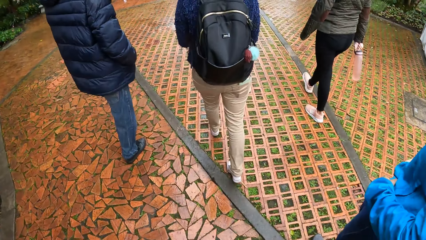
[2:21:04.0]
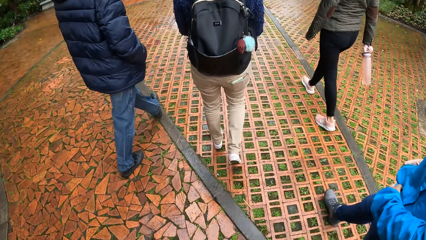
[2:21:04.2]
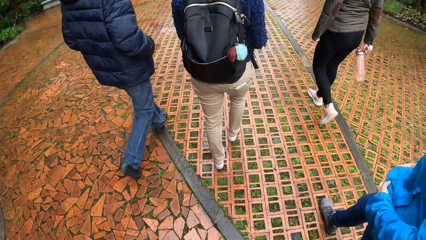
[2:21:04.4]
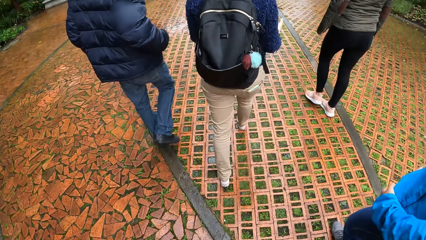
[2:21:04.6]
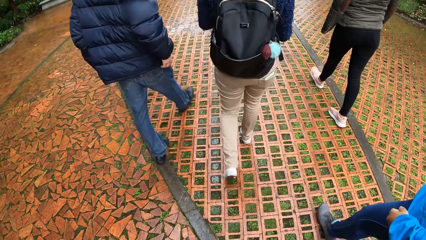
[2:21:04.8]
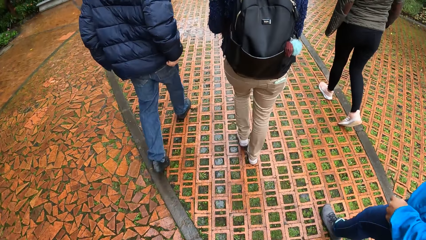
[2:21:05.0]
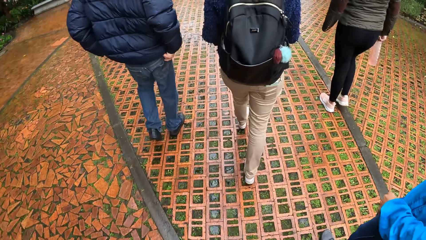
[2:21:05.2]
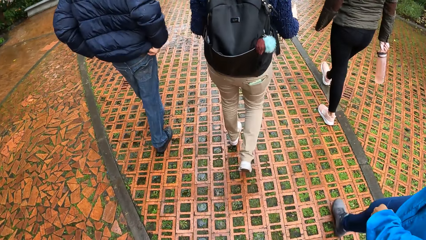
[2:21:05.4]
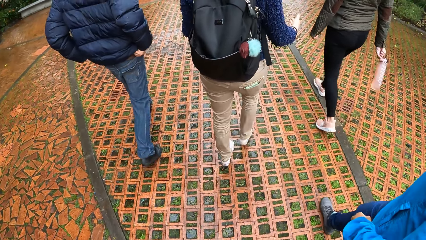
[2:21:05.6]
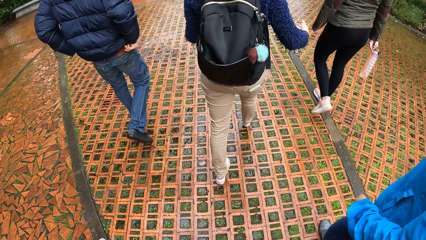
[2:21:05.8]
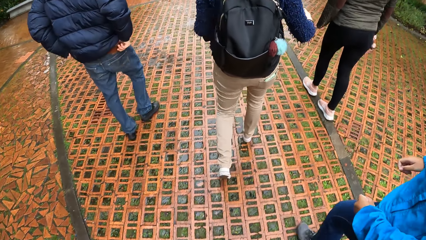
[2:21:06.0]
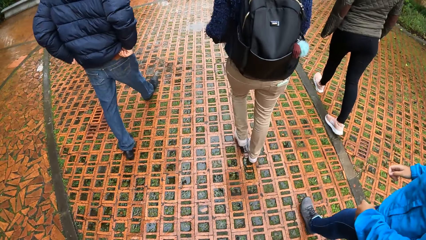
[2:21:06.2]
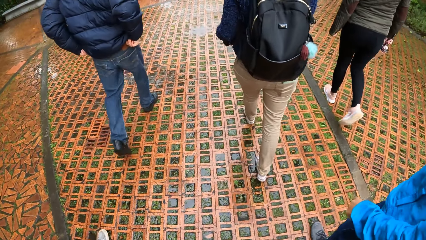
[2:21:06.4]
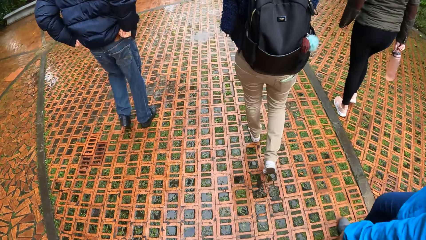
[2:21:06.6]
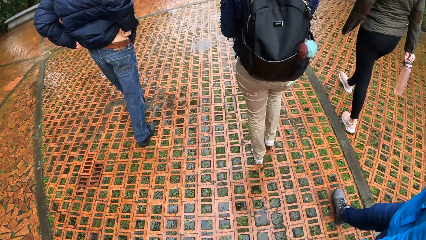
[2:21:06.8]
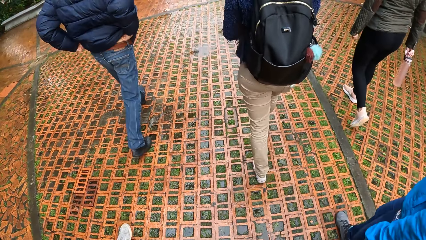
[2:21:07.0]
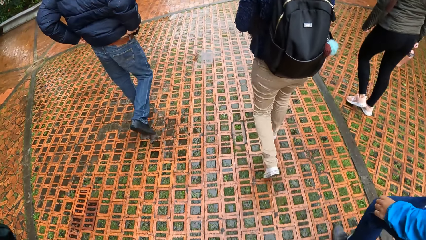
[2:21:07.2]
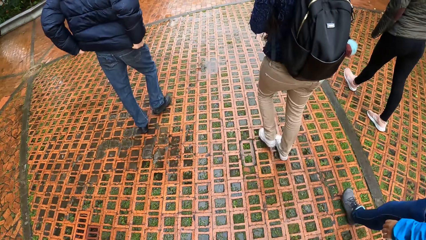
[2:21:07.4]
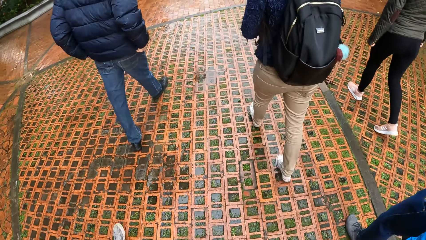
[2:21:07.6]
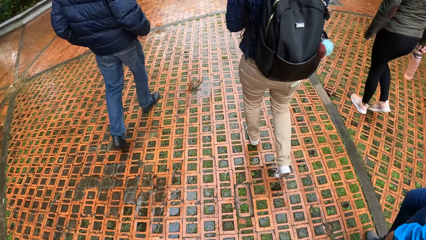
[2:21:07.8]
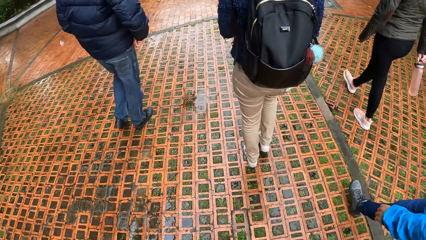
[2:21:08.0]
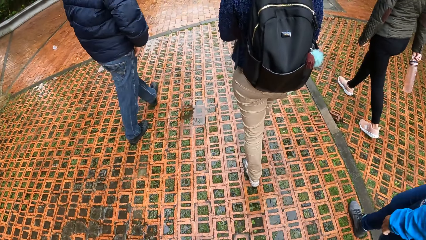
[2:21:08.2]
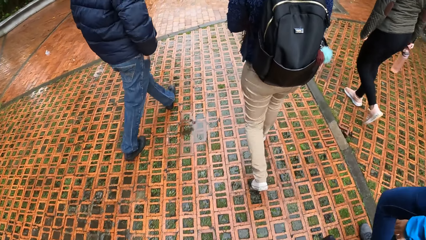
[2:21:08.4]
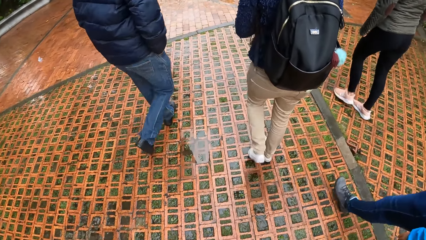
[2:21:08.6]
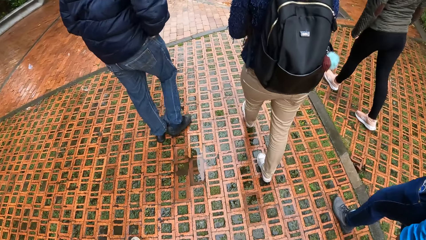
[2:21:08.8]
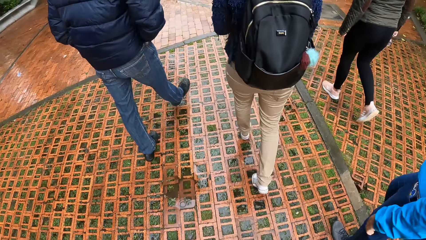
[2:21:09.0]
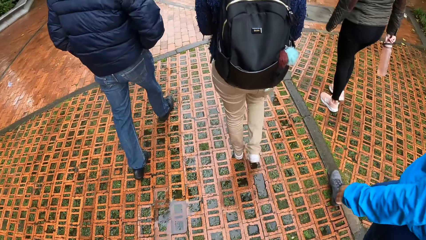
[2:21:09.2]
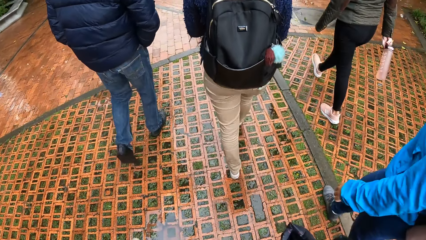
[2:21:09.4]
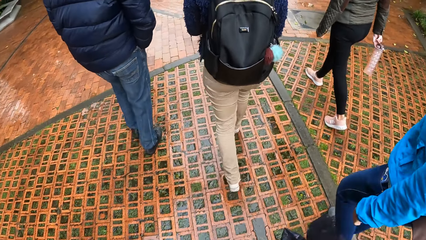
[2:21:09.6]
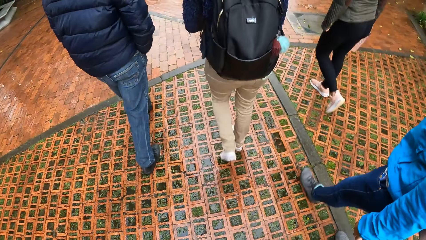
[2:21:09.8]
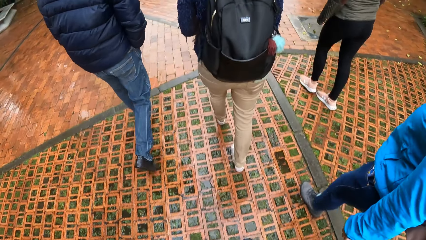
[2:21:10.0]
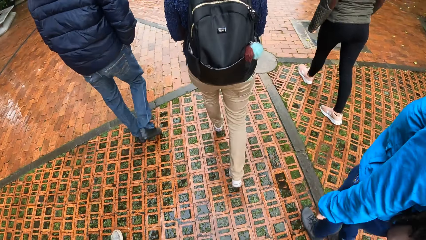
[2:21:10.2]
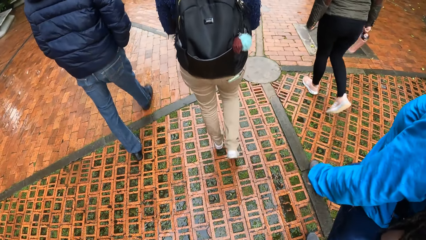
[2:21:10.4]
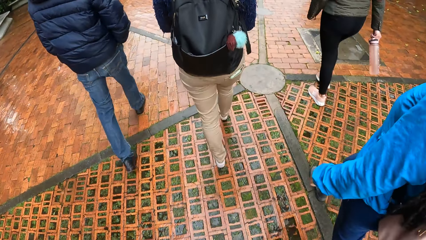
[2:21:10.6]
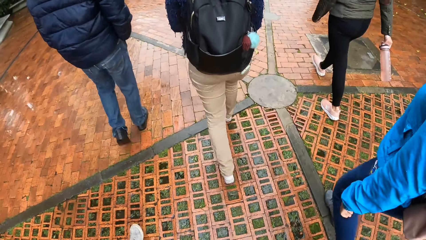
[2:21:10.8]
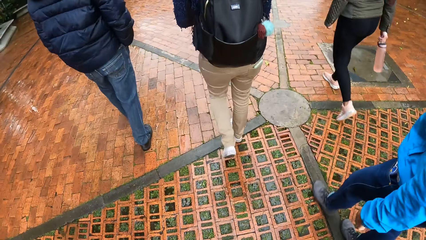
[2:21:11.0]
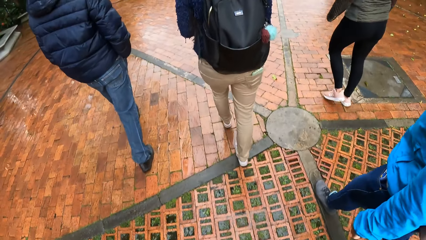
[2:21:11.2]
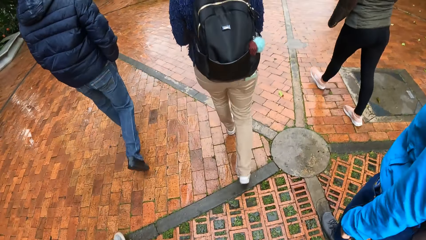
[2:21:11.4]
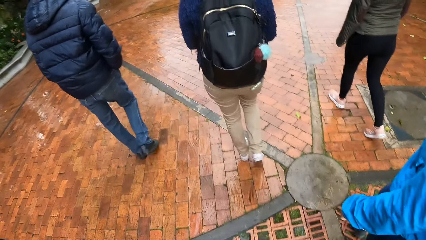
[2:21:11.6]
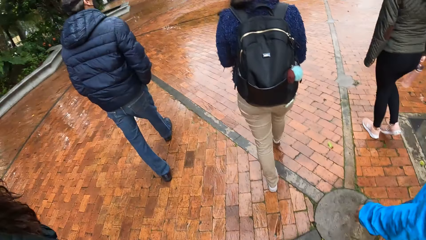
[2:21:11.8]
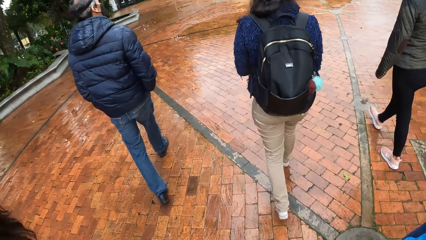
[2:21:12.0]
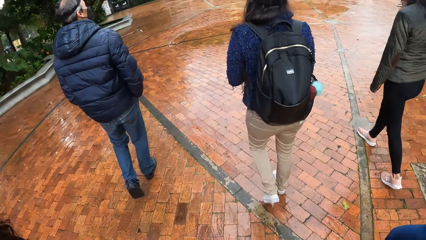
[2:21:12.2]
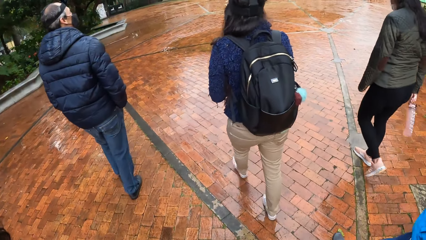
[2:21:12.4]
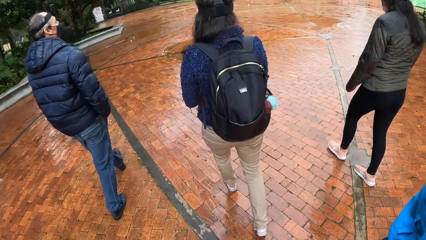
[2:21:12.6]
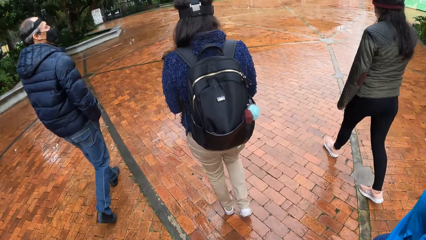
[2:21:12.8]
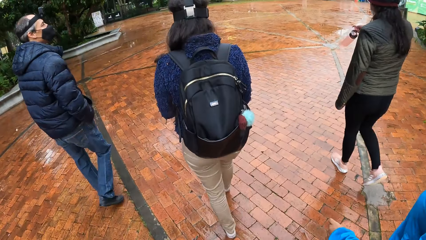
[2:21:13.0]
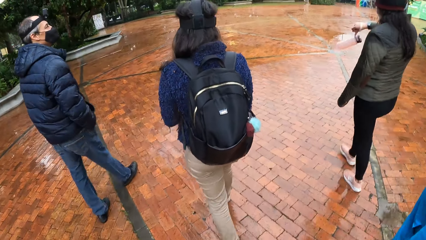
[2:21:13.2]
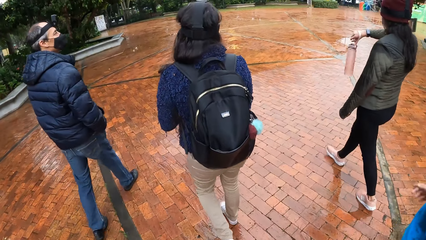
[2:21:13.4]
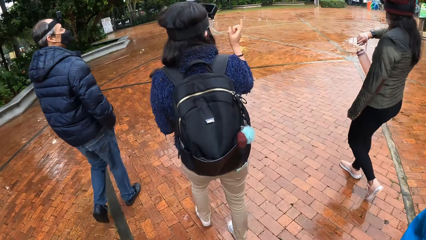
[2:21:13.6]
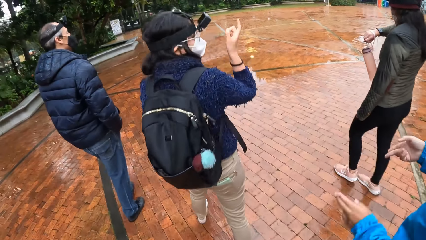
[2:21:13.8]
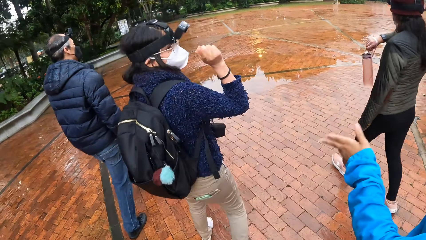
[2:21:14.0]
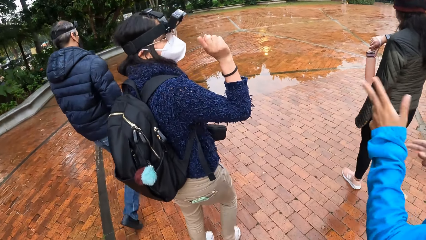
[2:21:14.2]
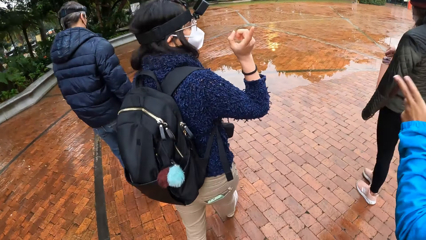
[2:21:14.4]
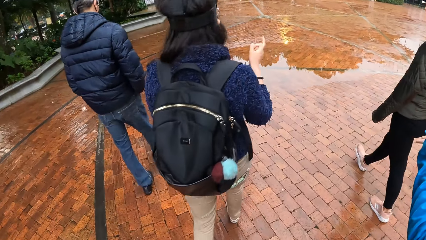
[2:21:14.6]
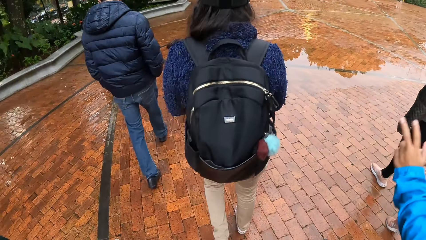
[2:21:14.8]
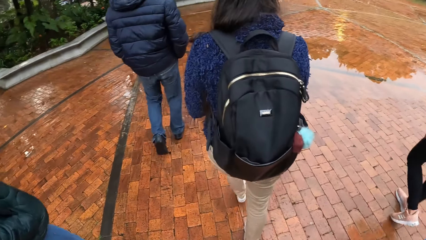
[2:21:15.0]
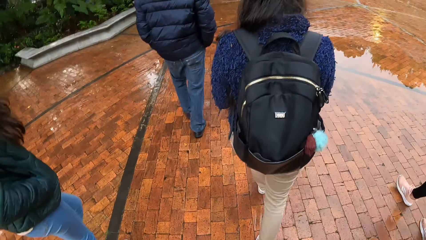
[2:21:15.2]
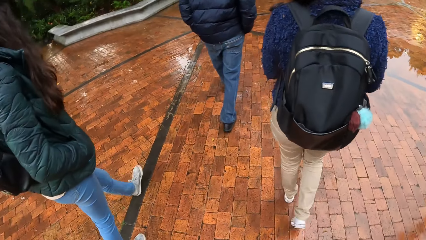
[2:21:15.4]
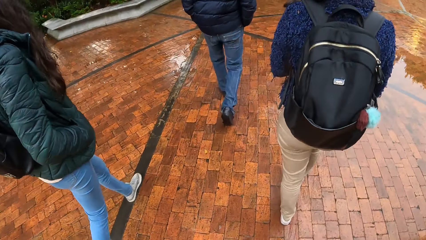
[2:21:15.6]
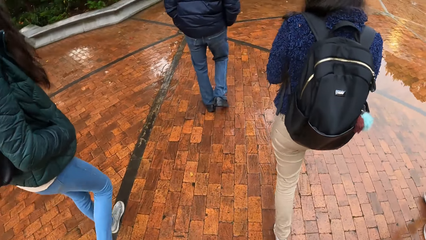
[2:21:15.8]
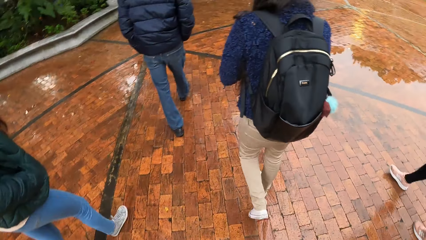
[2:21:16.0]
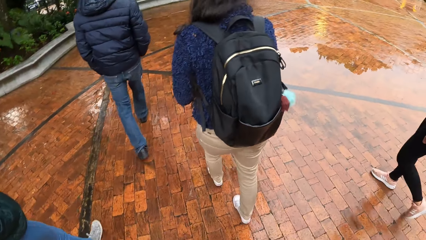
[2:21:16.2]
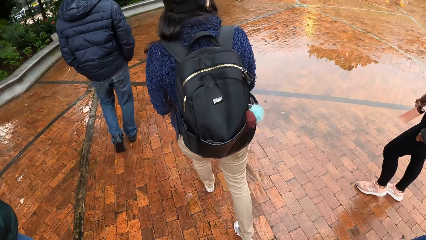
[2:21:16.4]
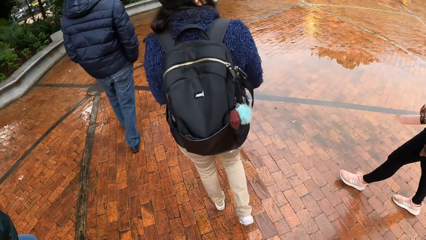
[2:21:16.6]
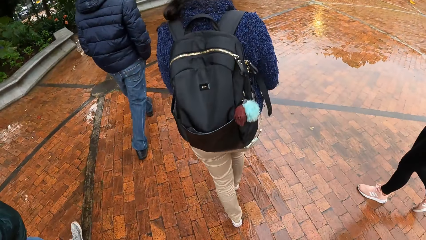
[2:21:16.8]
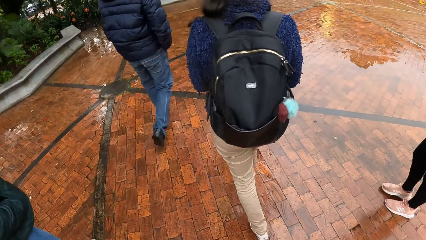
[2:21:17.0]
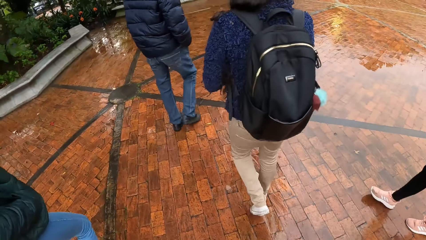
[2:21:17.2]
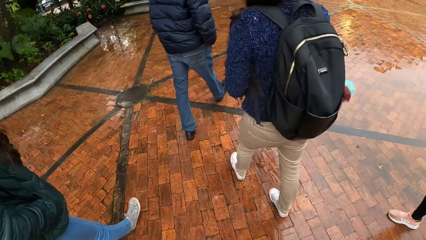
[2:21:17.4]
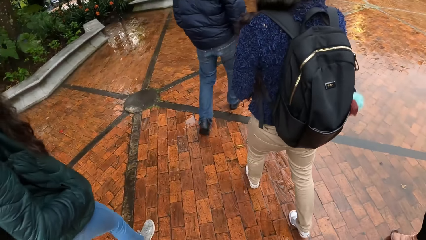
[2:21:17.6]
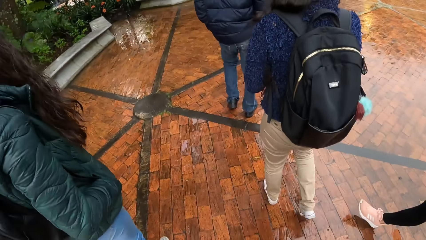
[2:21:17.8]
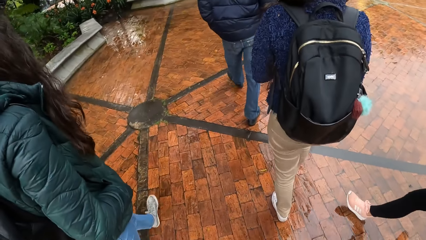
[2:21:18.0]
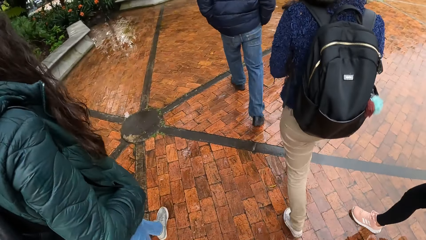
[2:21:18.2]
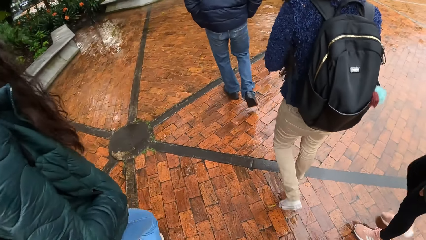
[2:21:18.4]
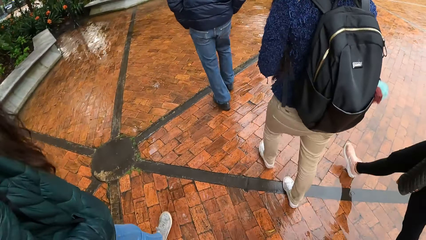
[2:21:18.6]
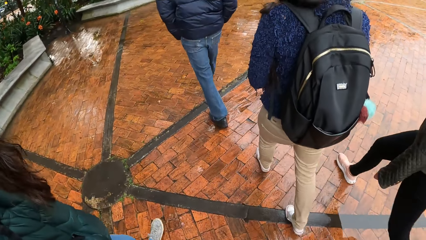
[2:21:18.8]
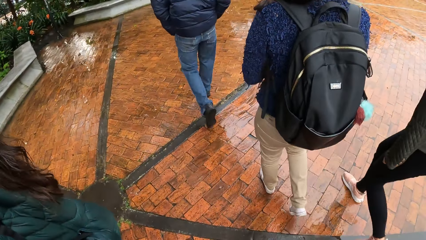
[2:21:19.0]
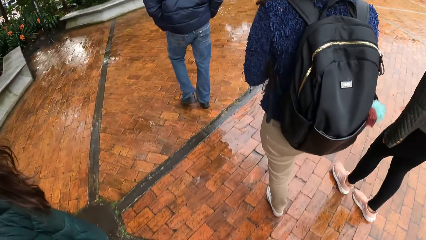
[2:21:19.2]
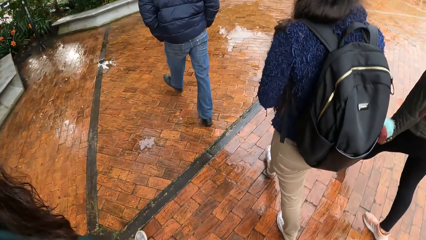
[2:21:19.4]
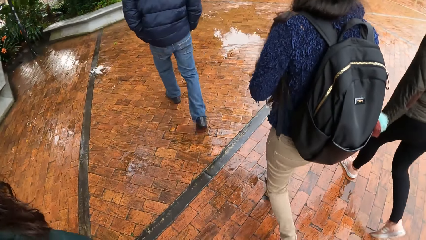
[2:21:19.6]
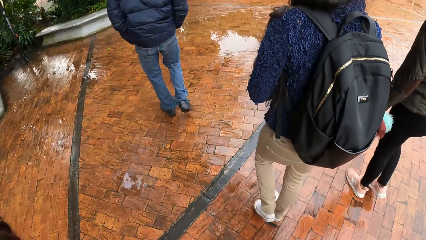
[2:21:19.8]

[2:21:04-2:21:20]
The woman removes her right hand from the black box. She puts her right hand on the black box.
